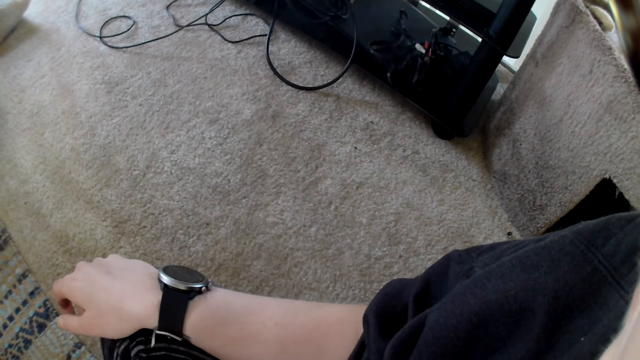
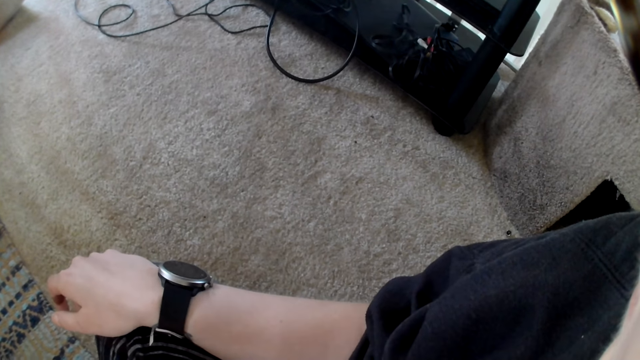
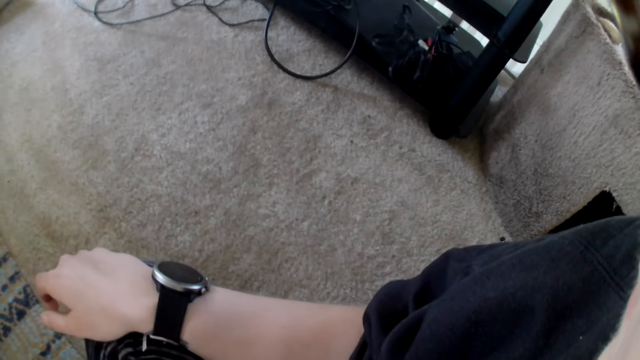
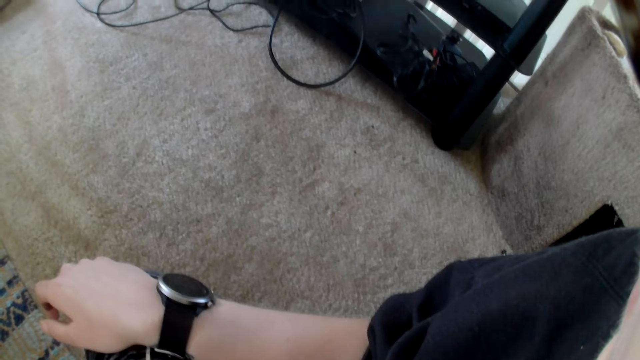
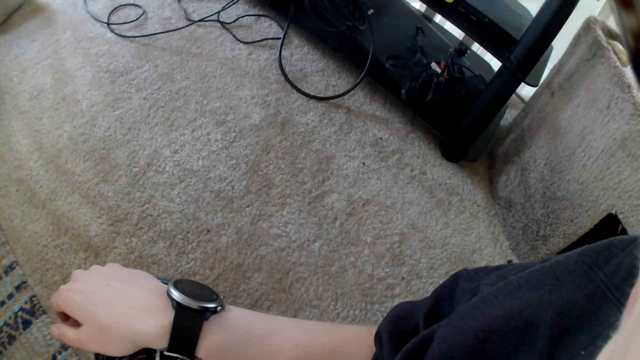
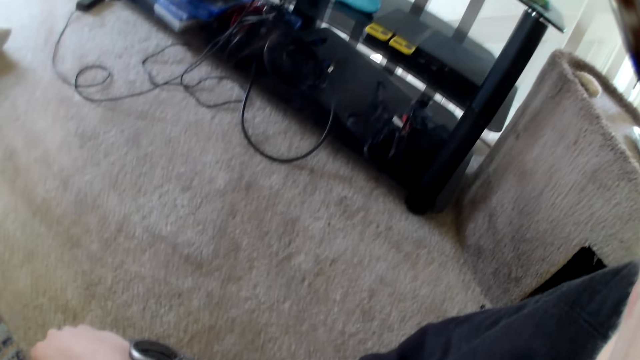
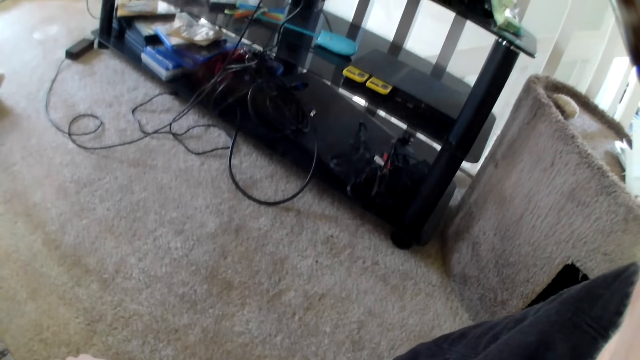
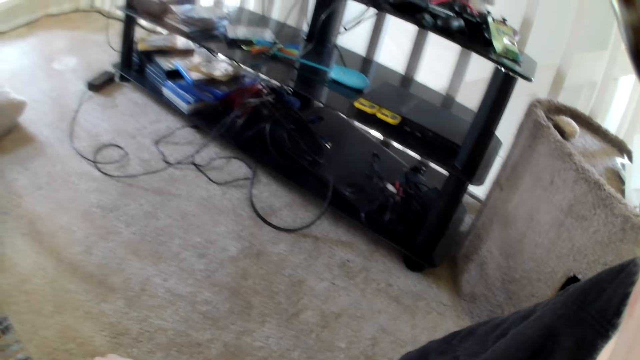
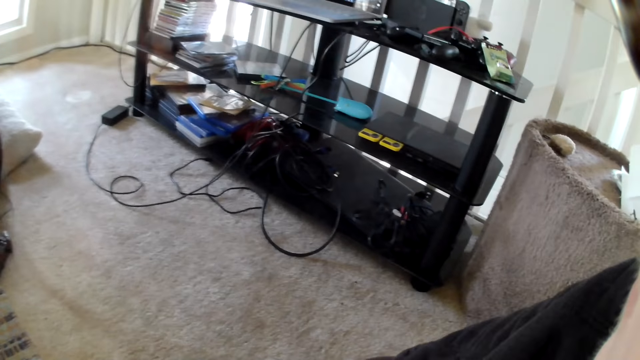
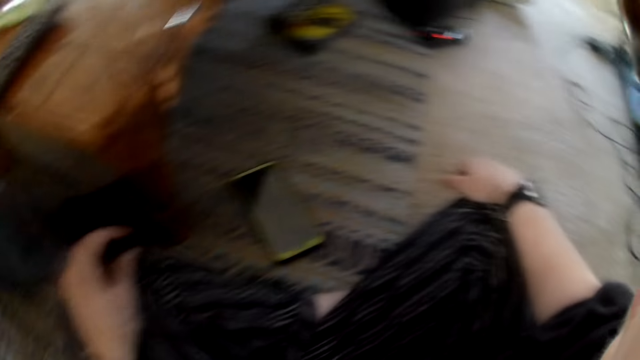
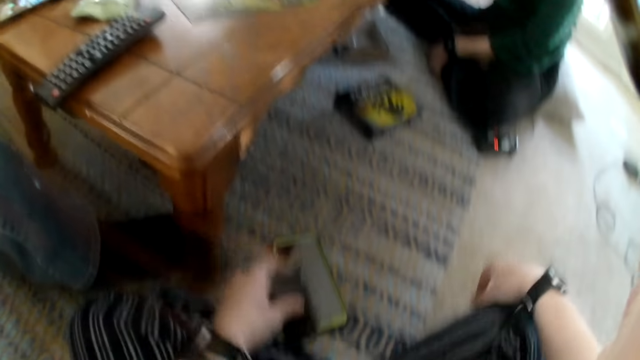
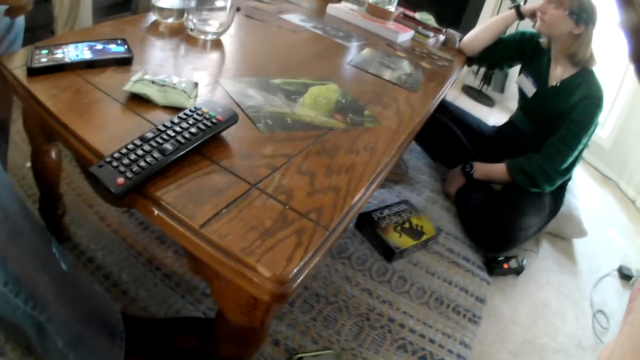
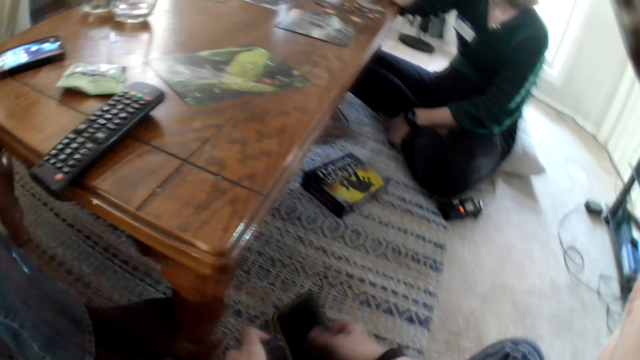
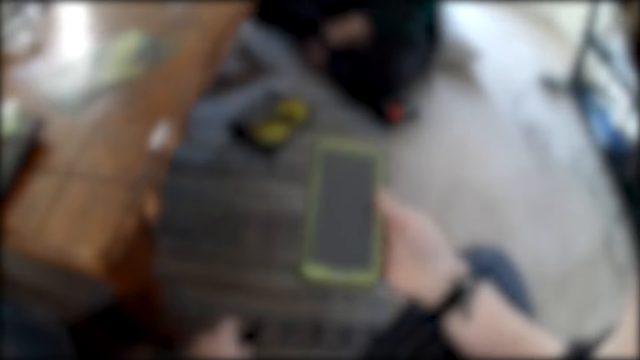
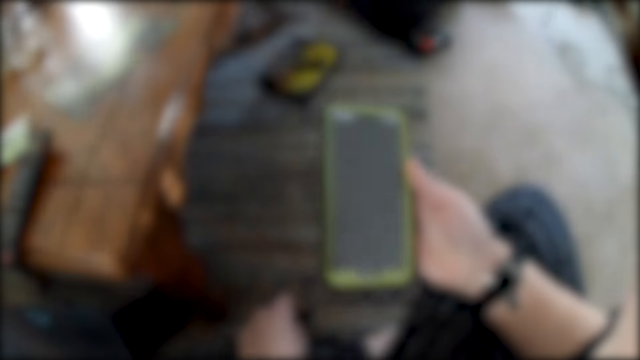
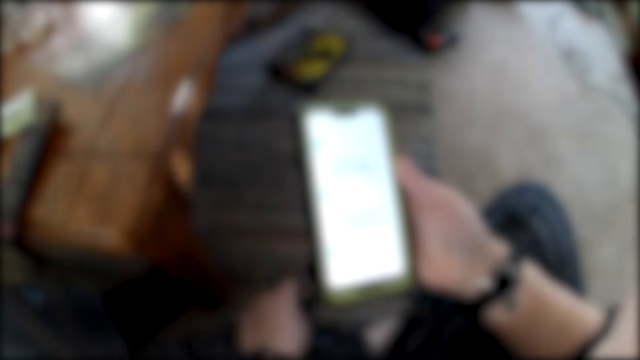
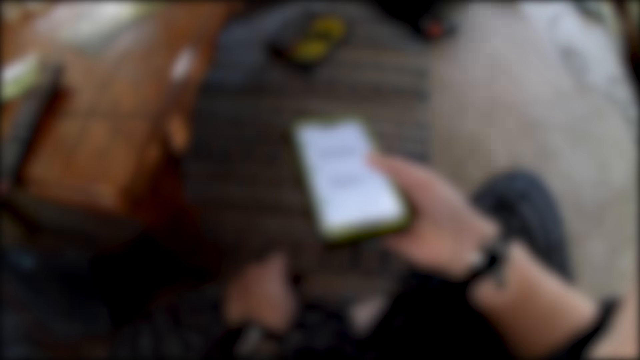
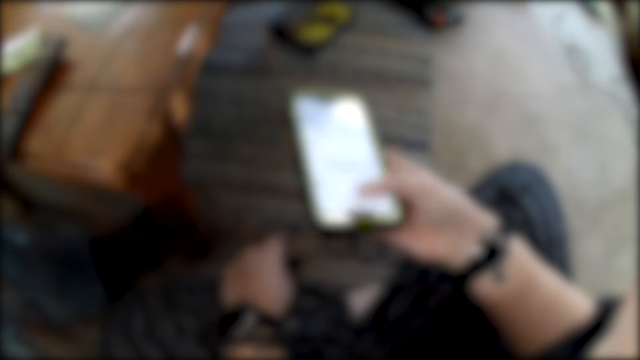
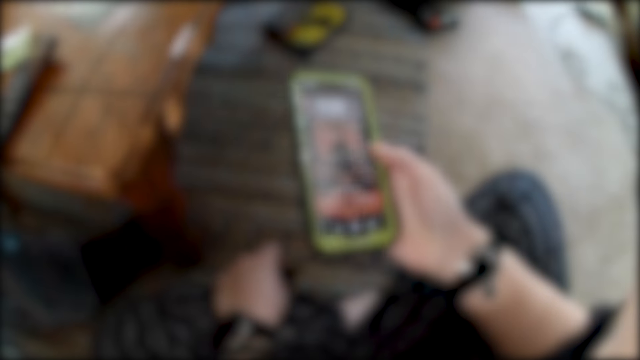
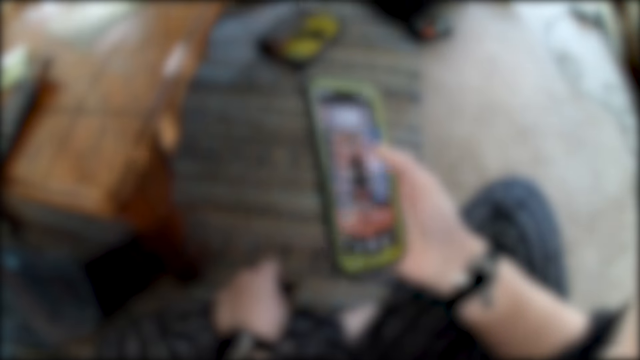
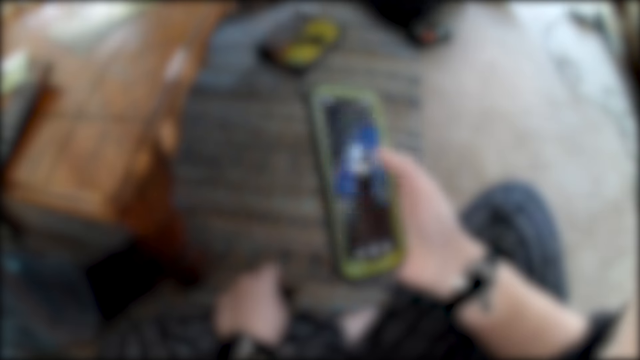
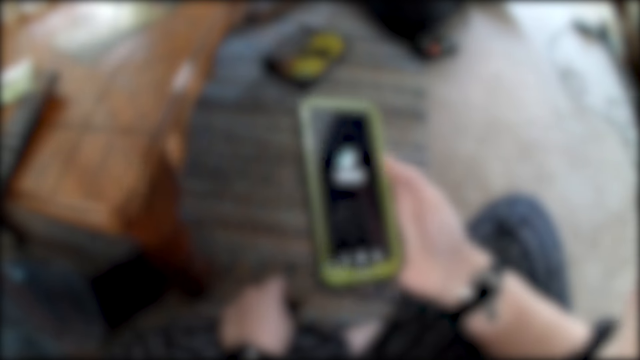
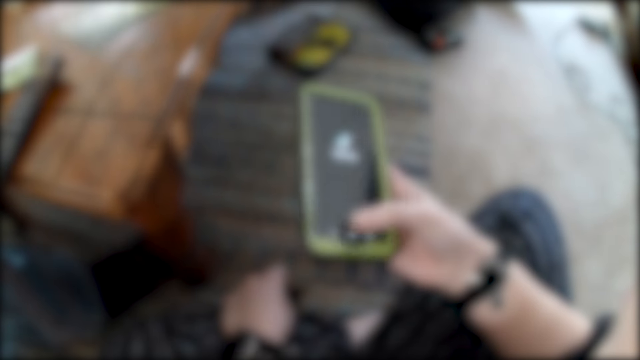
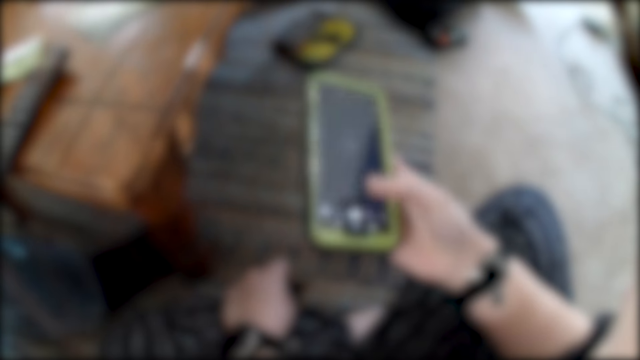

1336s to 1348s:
The camera wearer picks up the mobile phone from the floor with her right hand. She operates the mobile phone in her right hand.

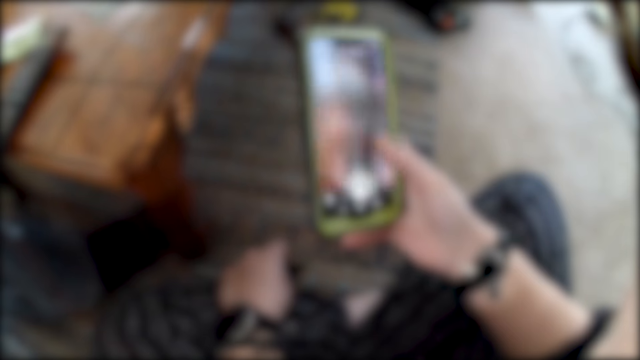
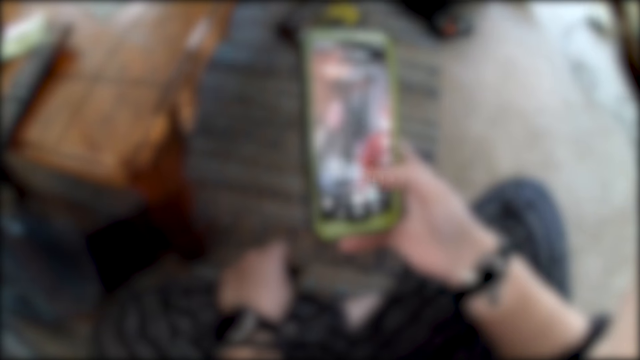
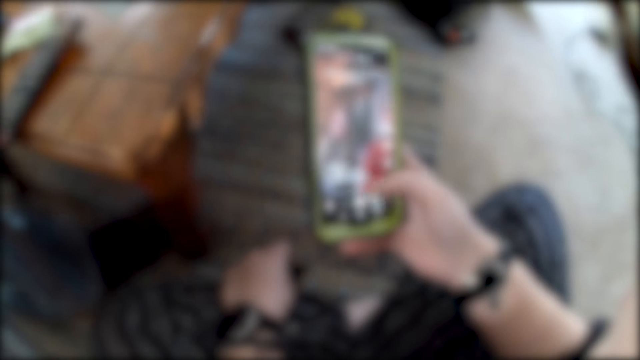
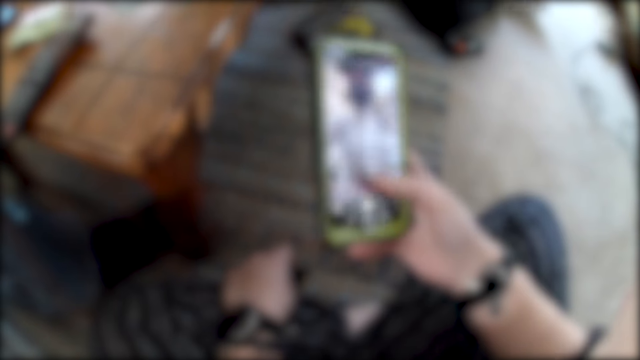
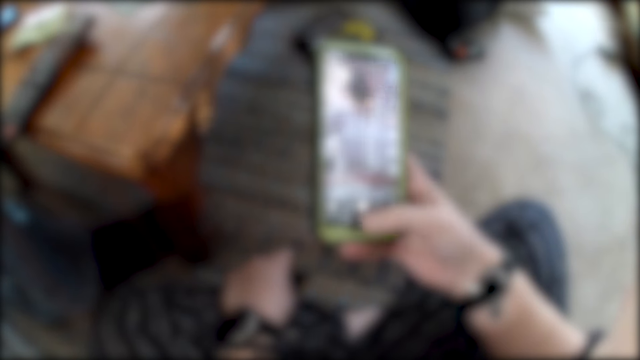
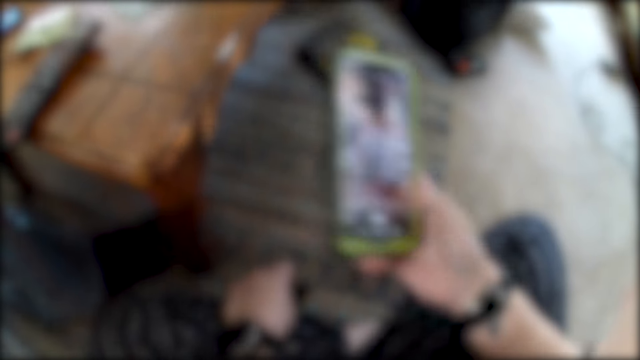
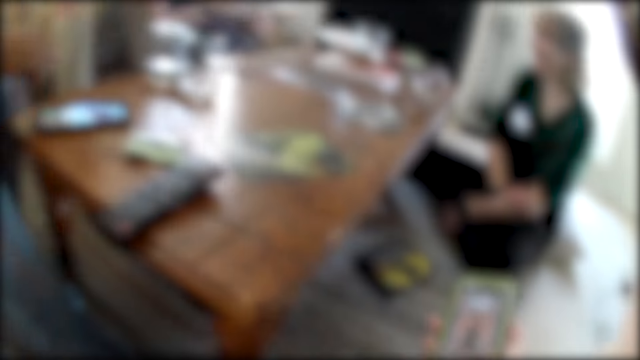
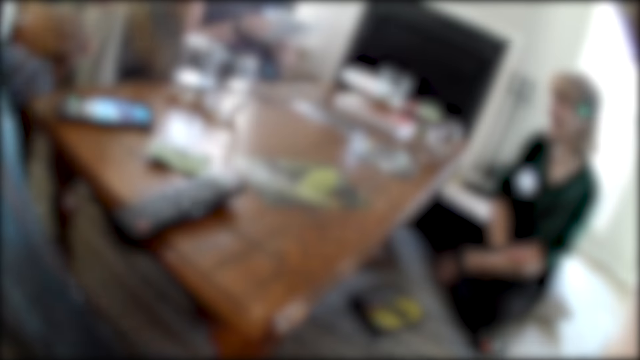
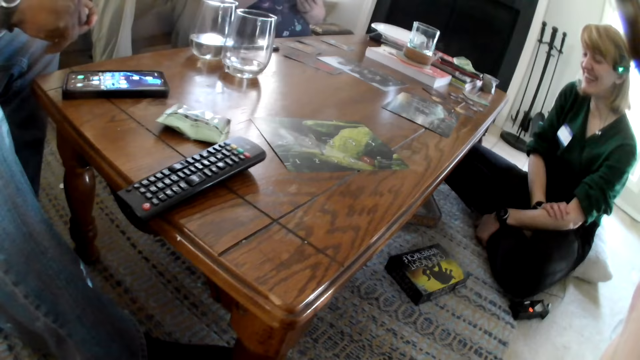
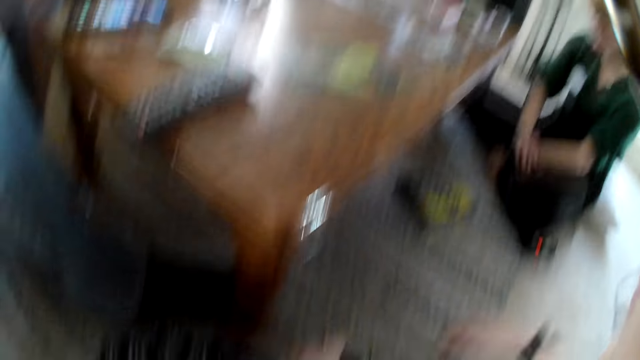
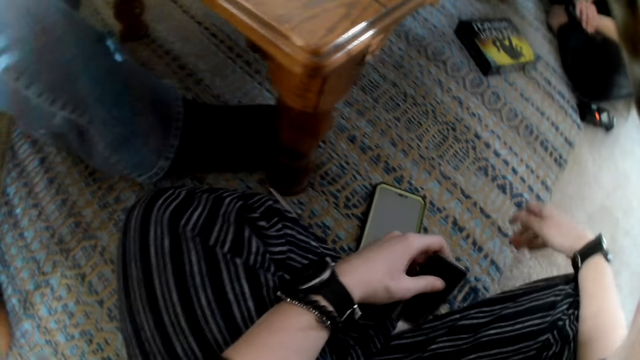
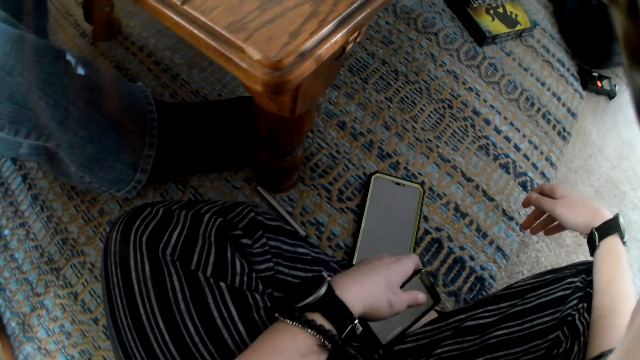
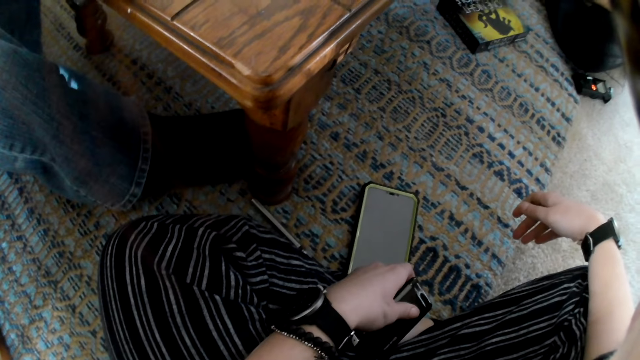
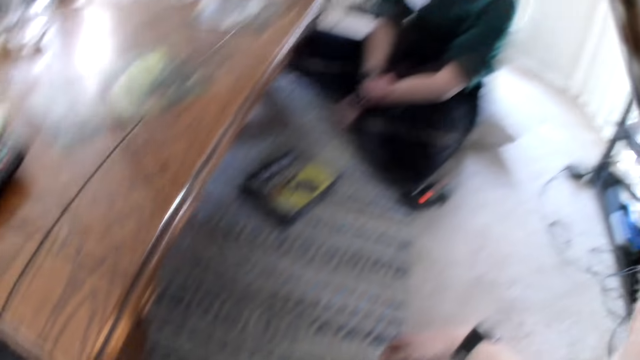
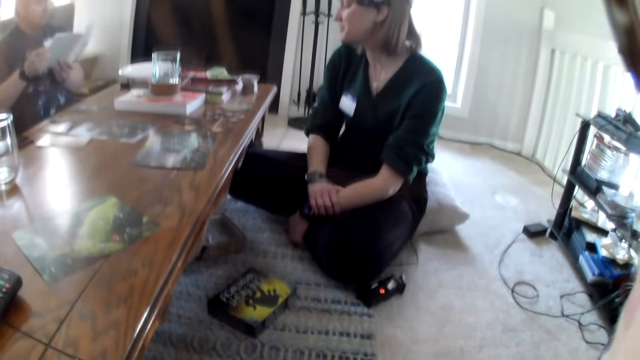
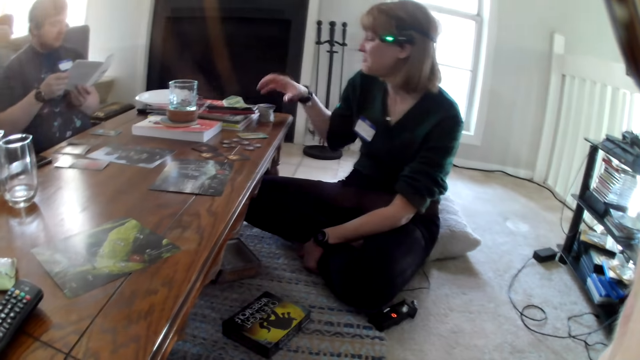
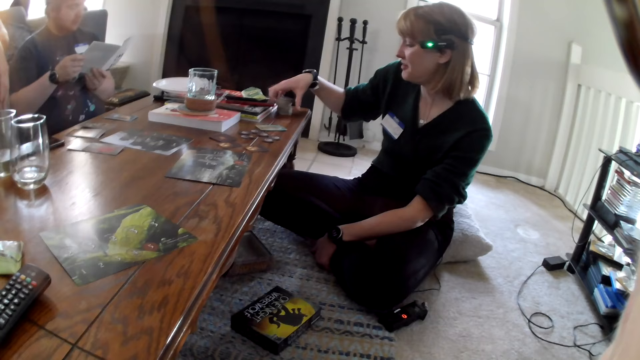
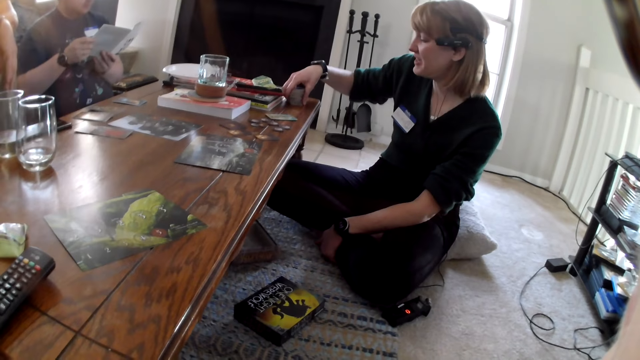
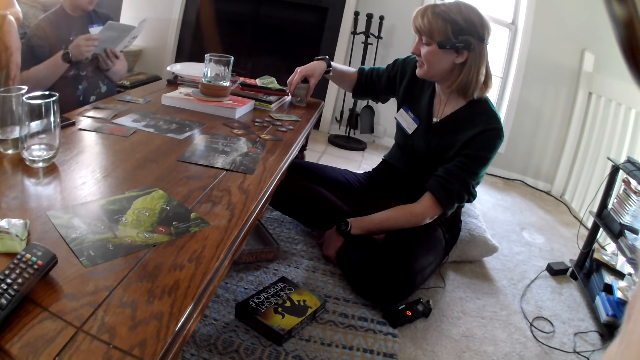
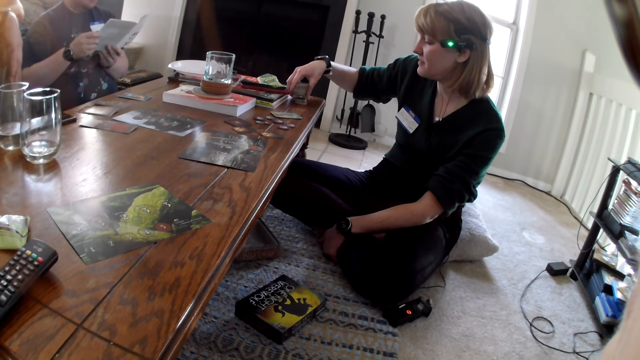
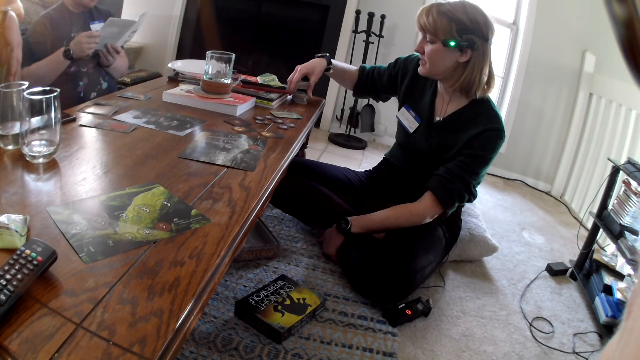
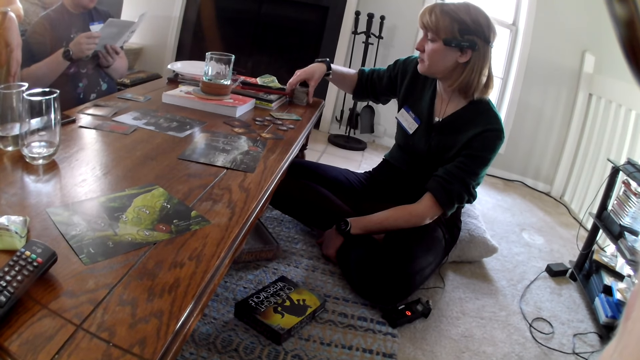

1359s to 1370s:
The camera wearer drops the mobile phone in her right hand on the floor. She stares around the room. A person reads a book. Another person talks and shuffles the cards. A woman arranges some cards on a table with her right hand.
